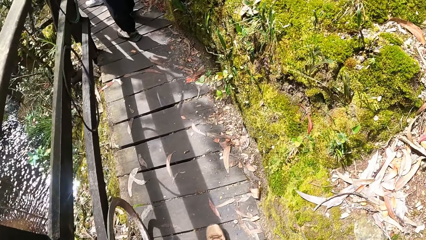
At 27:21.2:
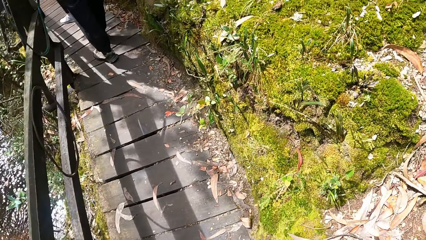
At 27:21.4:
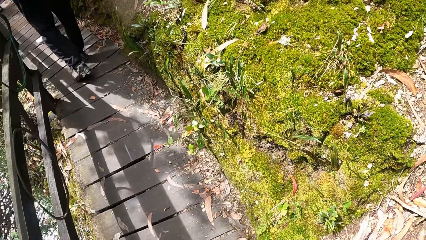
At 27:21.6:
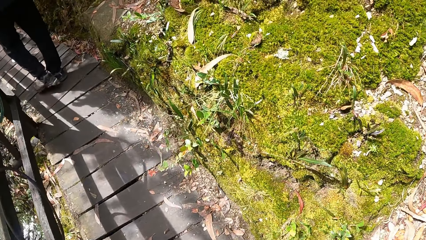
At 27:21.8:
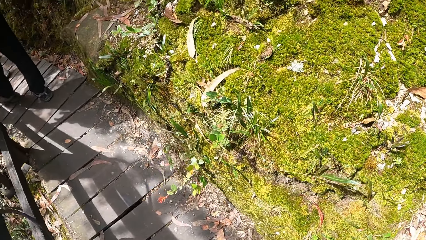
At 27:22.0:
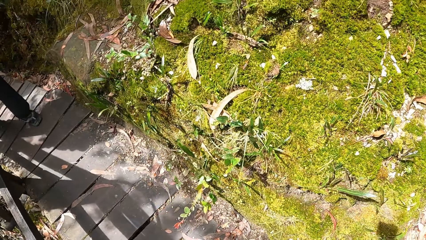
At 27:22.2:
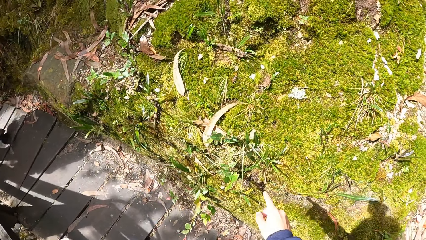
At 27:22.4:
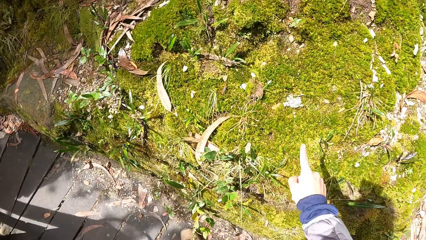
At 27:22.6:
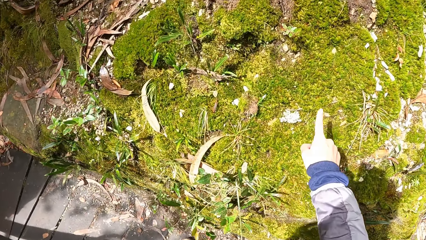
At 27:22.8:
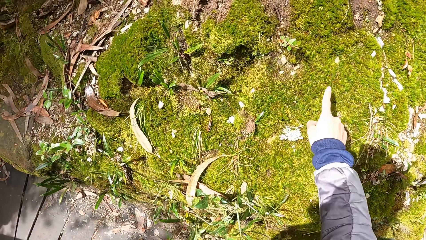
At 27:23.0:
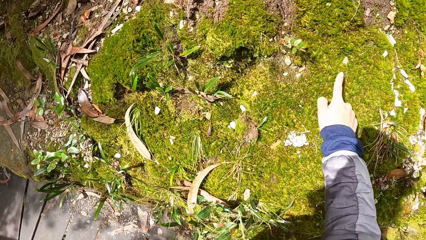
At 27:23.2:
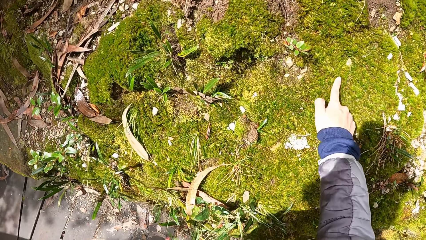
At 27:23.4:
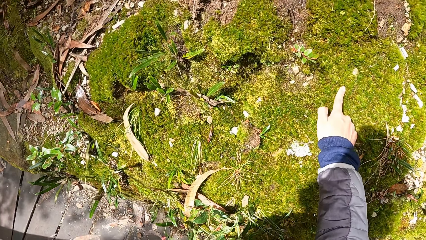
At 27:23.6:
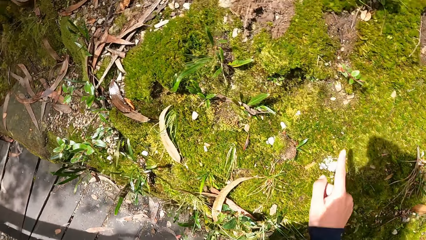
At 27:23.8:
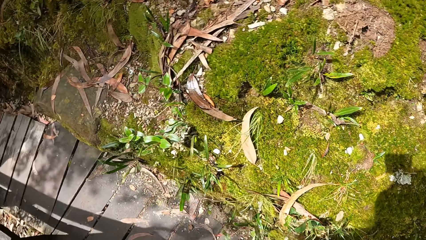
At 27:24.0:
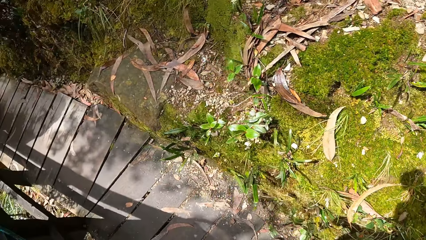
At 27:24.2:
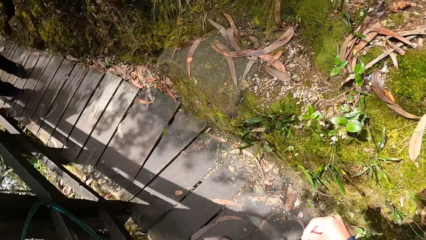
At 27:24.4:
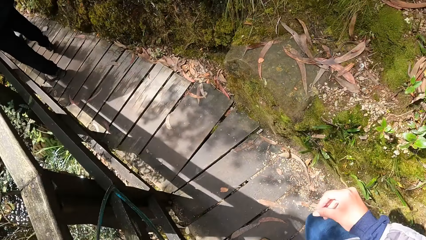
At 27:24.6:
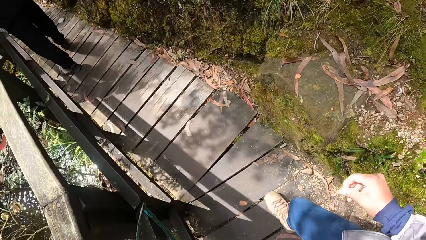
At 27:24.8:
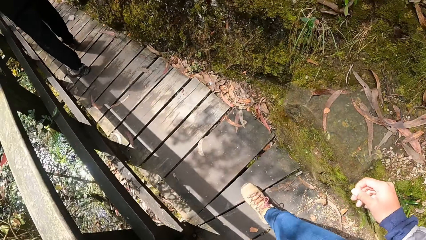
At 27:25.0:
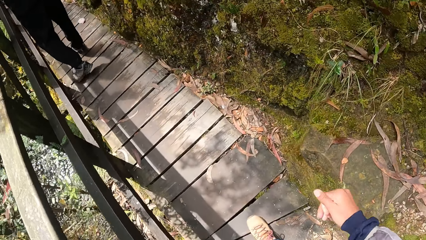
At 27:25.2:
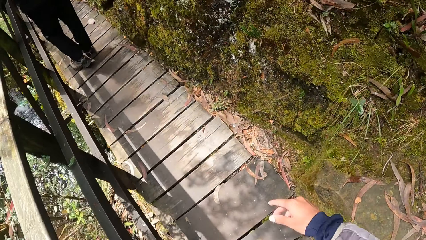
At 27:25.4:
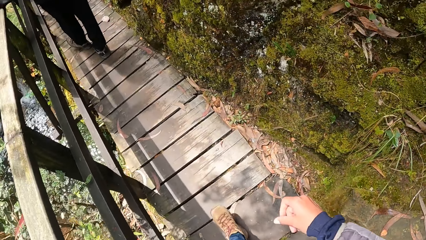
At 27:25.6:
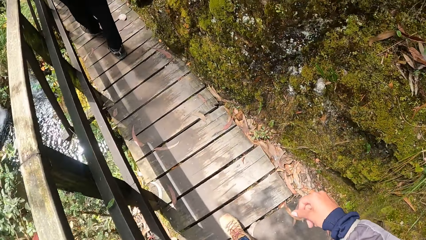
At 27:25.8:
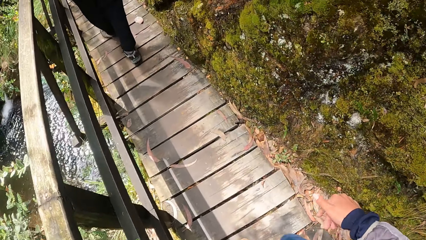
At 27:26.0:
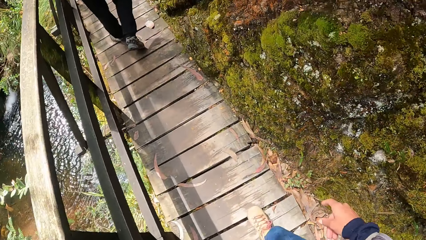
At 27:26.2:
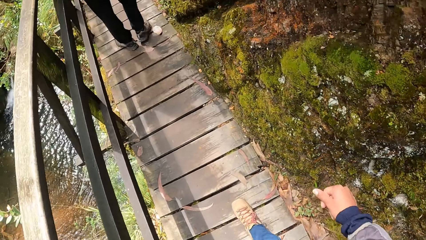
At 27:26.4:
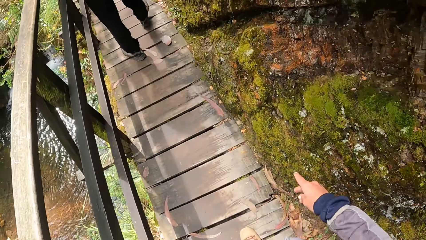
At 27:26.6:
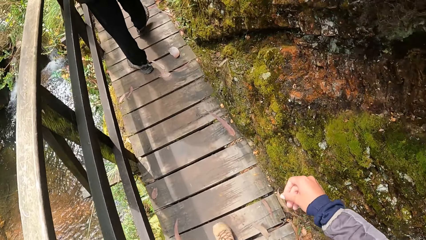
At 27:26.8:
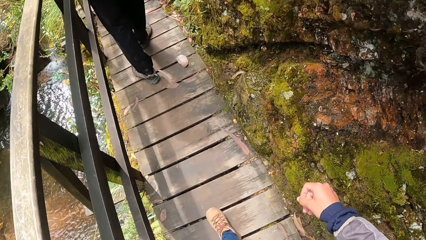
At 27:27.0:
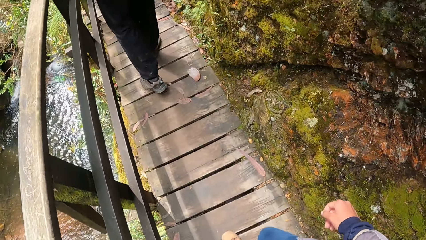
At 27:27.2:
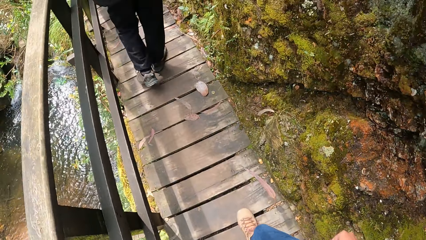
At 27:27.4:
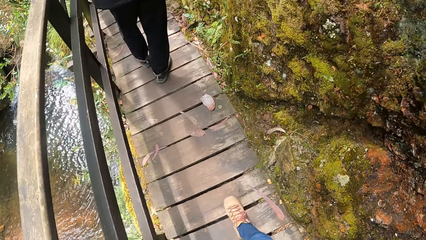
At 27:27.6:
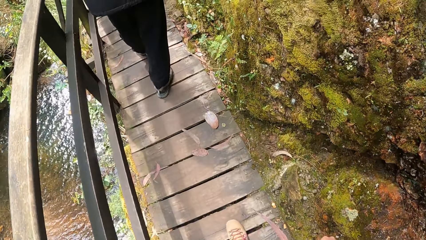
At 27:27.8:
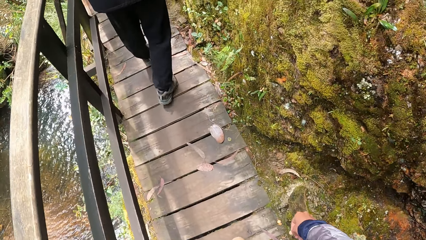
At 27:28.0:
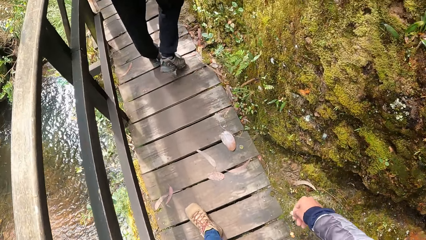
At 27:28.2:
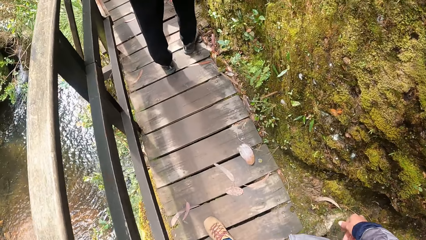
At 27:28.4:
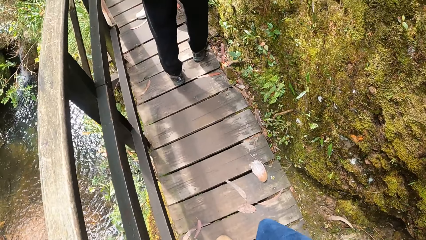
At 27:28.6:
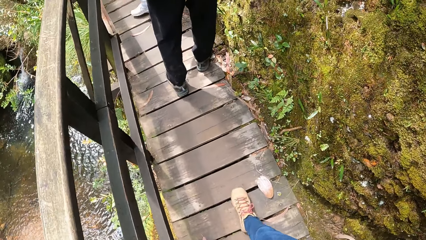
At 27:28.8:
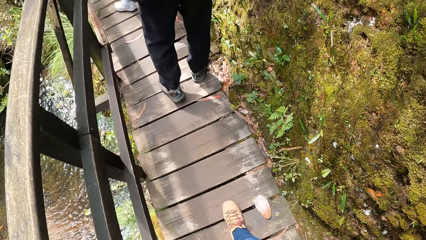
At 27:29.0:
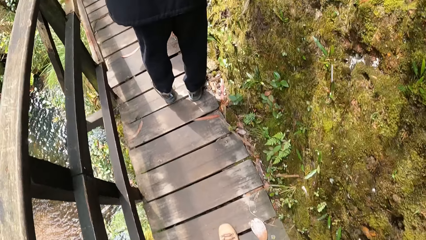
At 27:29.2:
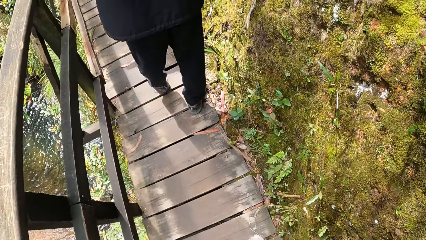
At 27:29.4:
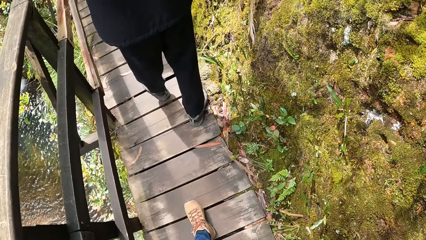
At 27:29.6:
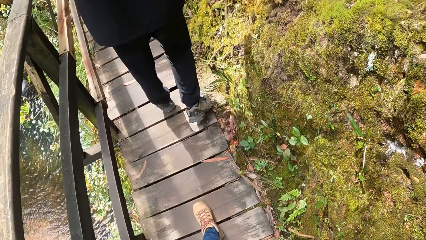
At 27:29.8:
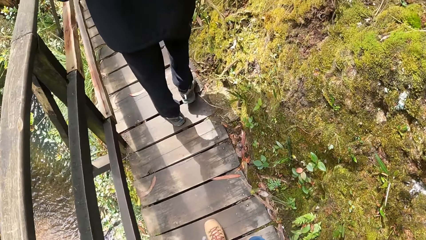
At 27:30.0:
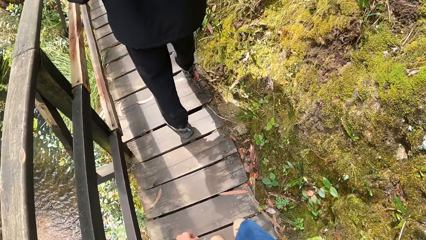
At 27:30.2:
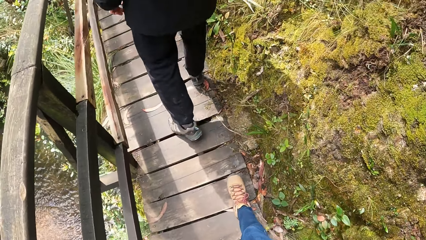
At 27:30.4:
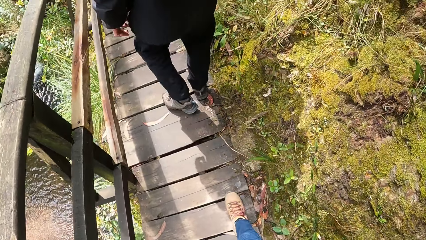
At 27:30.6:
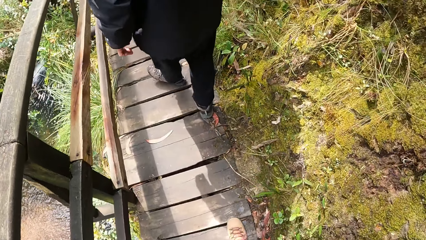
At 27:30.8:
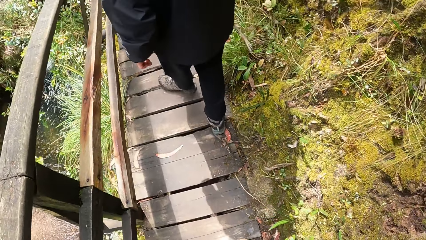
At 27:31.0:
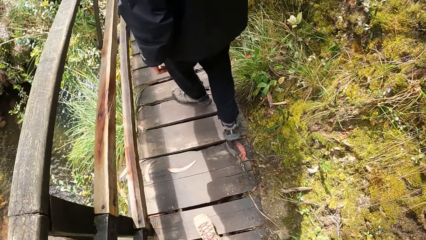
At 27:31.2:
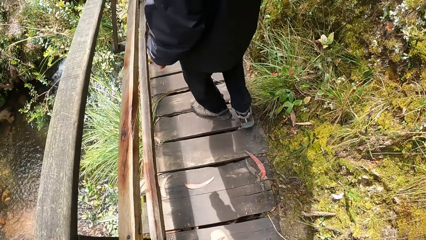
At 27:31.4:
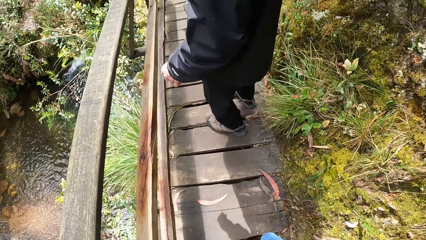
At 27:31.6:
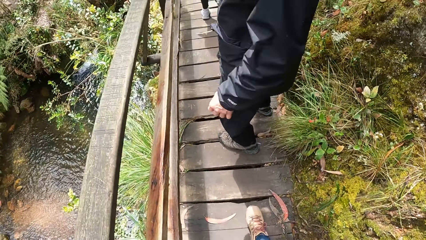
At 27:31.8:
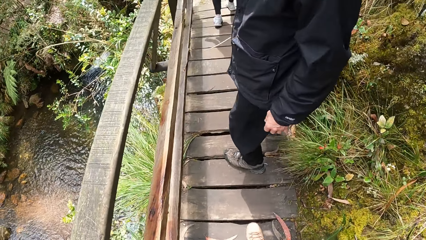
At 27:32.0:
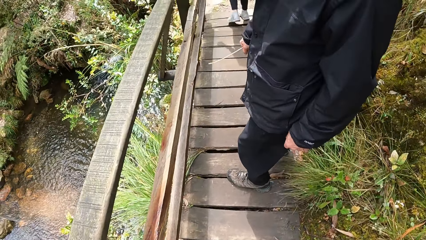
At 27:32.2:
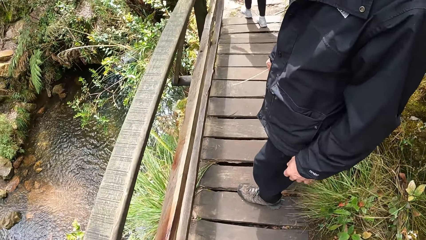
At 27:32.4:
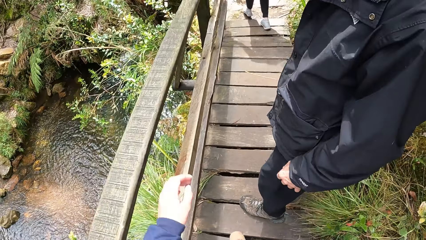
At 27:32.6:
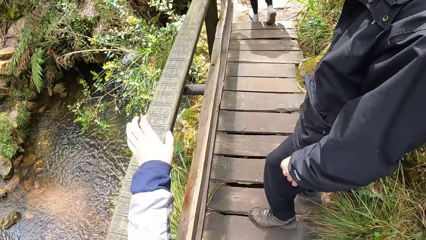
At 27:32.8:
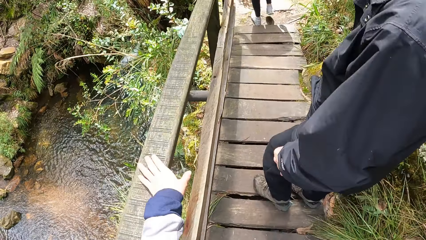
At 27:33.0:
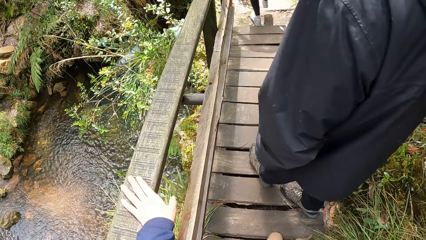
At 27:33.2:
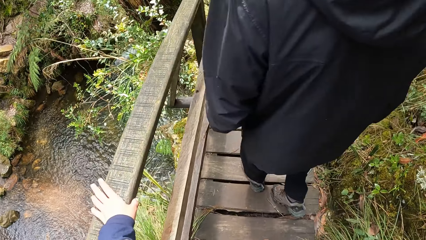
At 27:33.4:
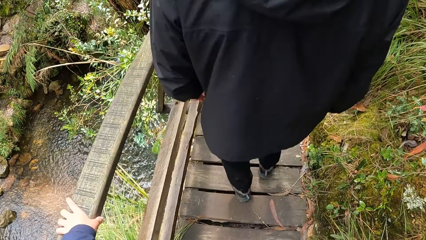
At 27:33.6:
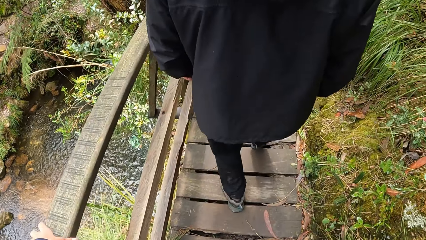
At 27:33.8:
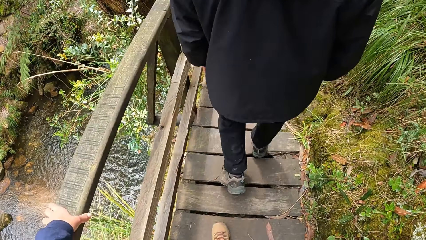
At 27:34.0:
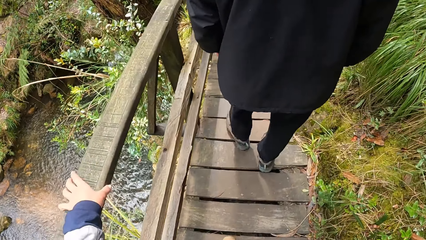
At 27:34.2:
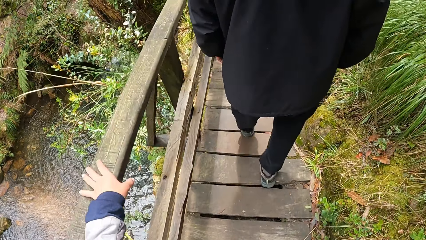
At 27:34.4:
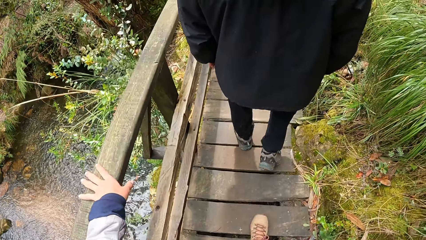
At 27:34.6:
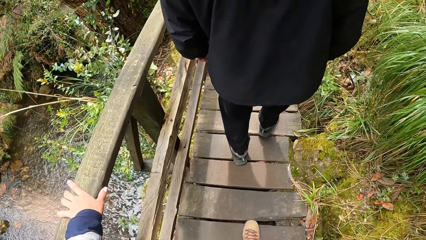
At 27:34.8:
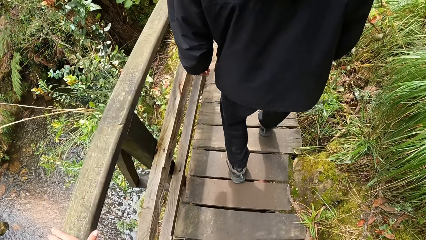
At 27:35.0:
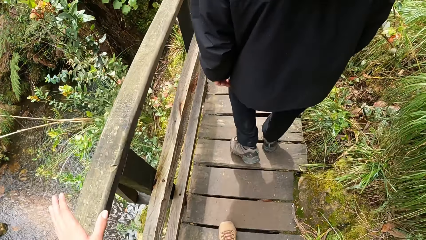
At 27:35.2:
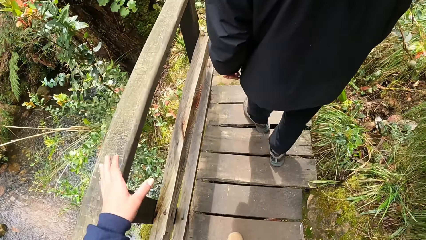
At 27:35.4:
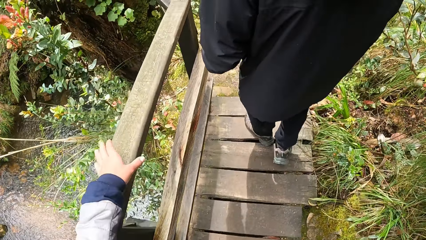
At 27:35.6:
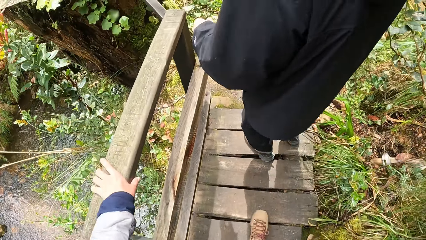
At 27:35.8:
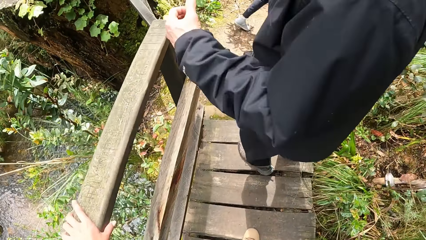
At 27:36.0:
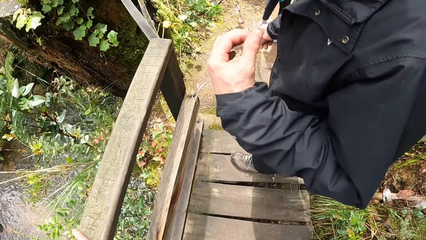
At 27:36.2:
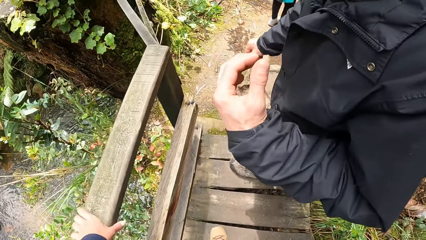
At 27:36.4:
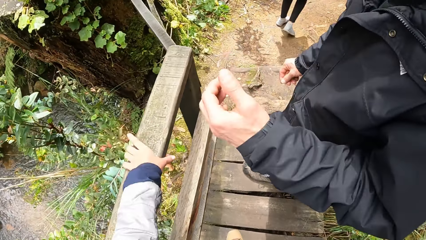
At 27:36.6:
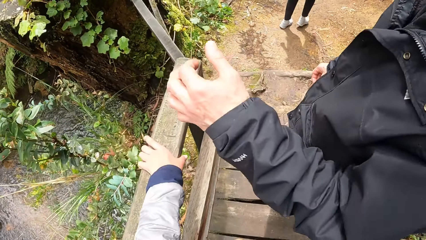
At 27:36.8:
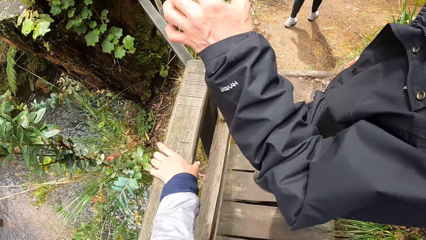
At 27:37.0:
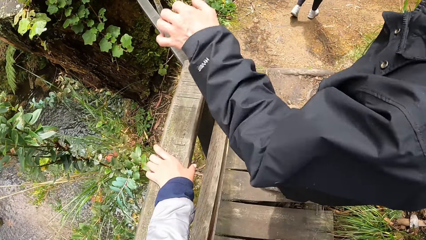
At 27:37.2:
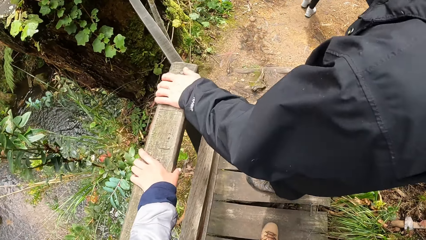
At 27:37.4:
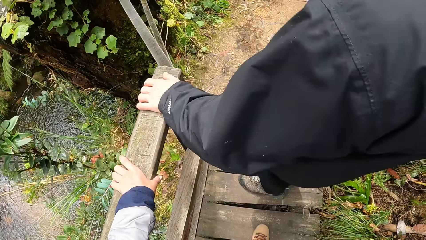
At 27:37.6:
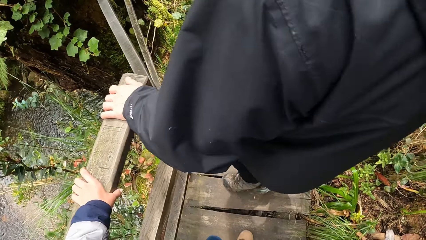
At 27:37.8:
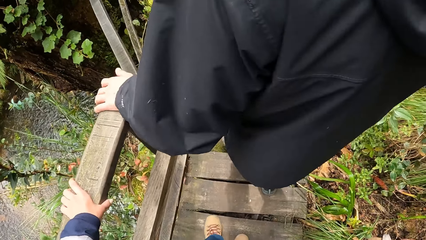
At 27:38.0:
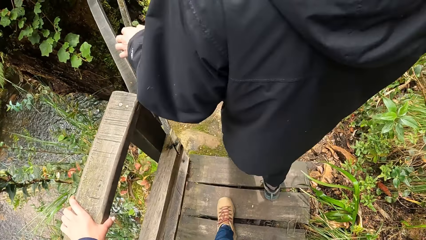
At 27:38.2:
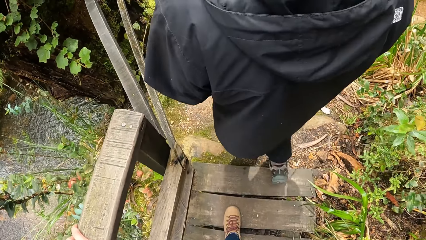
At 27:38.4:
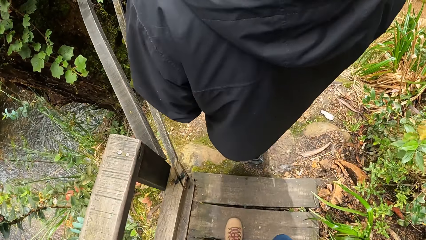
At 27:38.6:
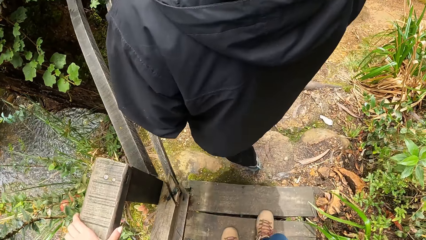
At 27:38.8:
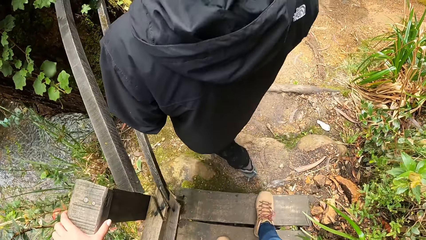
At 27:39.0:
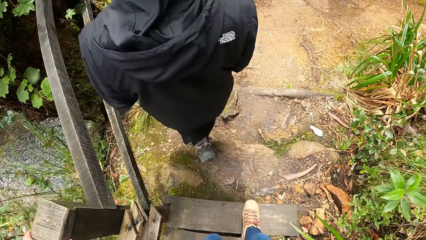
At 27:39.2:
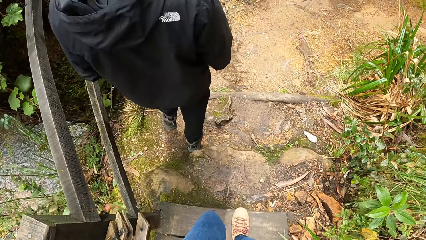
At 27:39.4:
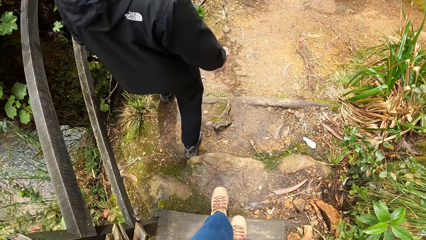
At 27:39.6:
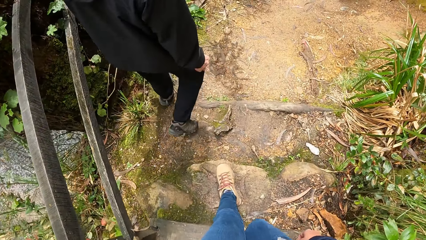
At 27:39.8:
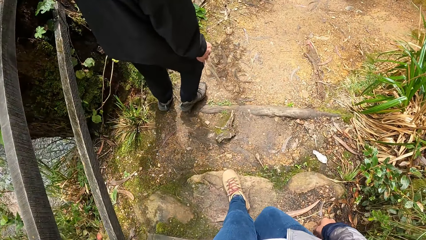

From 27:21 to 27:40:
The camera wearer points at a stone. He touches grasses with his right hand. The camera wearer, a man and a lady walk on a bridge. He places his left hand on the wooden bridge rail. The man dialogues with the camera wearer. The man places his left hand on the wooden bridge rail.
